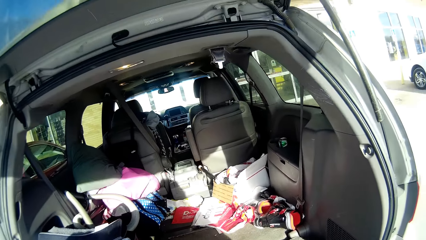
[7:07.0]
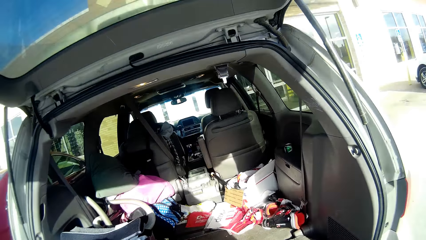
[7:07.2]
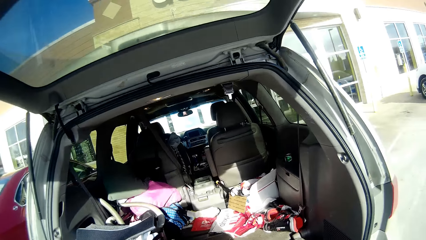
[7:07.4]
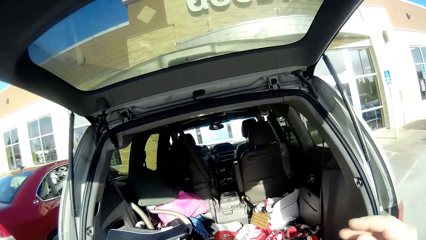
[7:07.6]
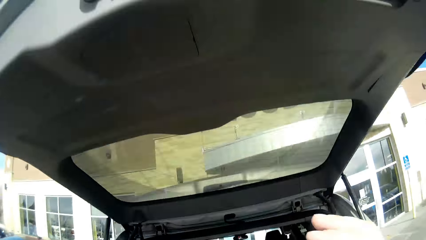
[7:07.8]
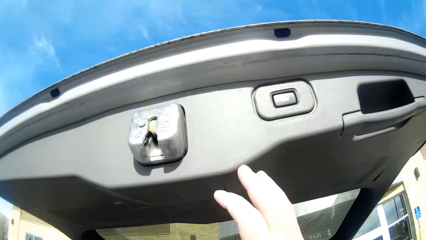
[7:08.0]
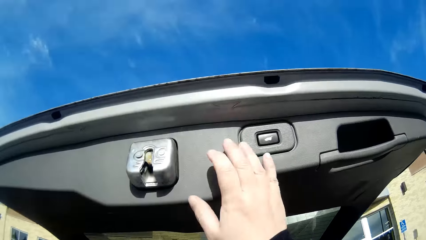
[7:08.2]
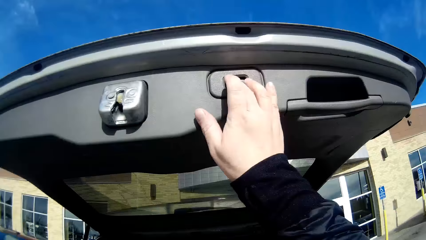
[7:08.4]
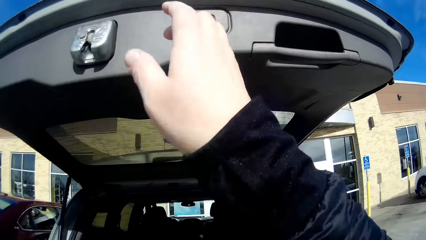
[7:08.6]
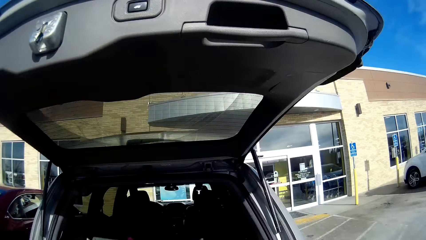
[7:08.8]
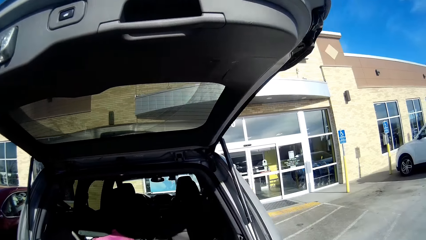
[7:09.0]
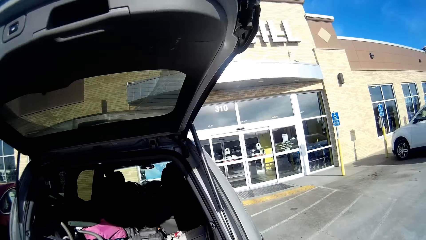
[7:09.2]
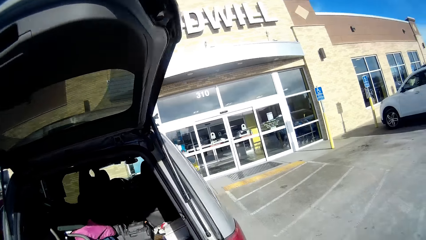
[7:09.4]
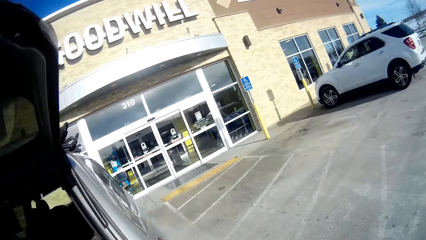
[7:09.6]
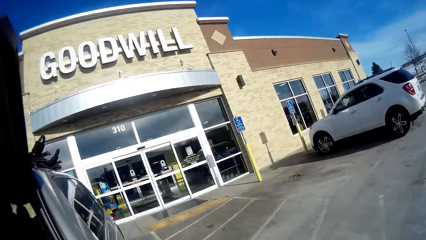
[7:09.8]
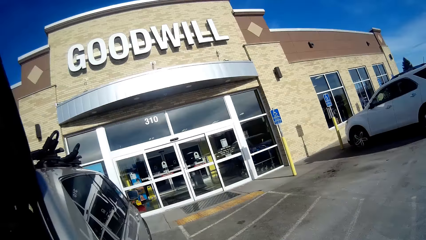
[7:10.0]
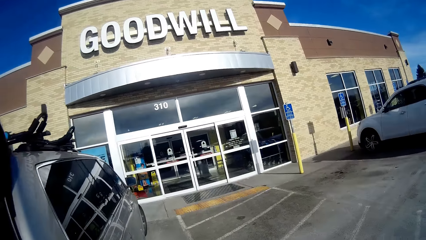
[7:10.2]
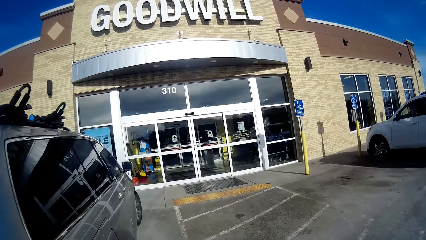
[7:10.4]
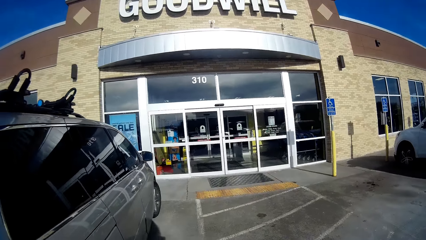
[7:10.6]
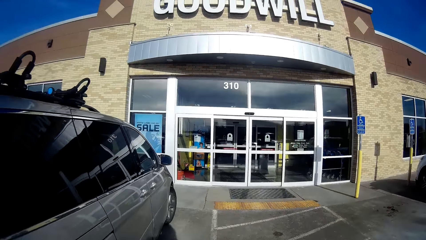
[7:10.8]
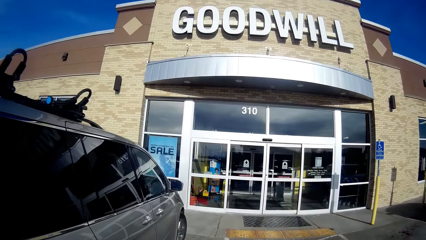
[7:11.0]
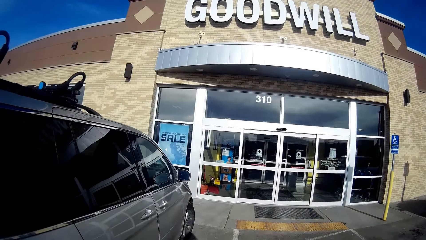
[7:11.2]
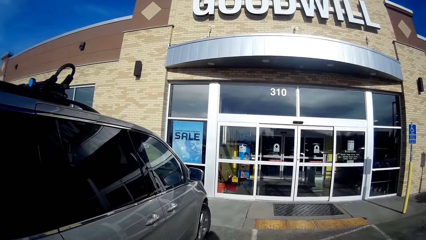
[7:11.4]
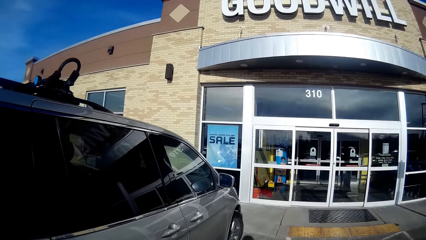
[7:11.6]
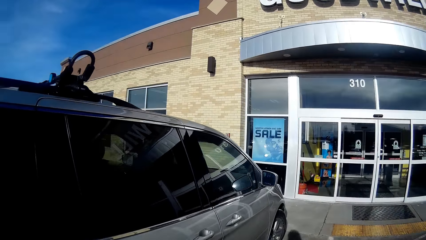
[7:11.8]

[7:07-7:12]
The camera wearer closes the car boot.

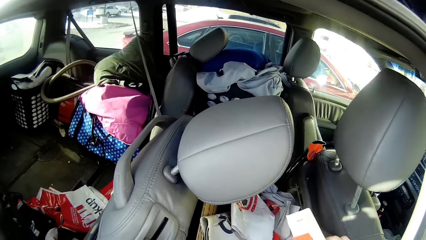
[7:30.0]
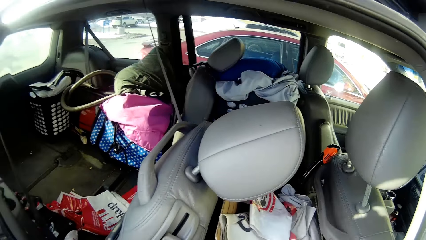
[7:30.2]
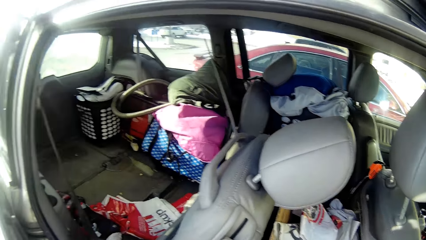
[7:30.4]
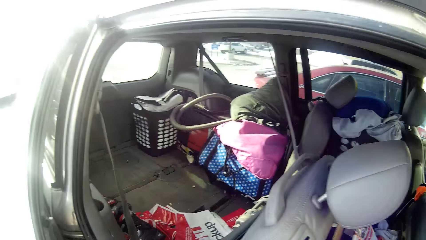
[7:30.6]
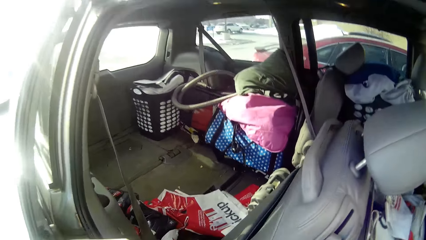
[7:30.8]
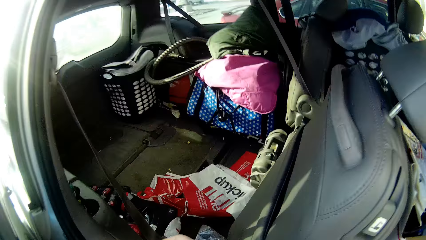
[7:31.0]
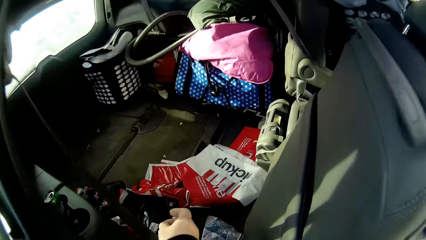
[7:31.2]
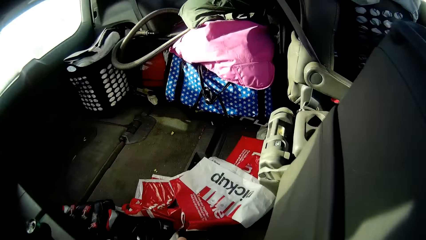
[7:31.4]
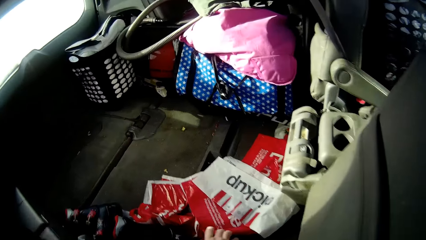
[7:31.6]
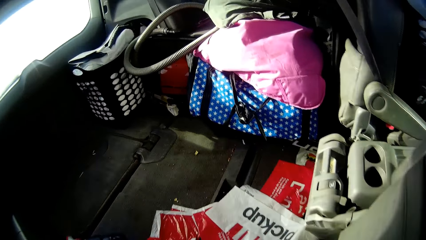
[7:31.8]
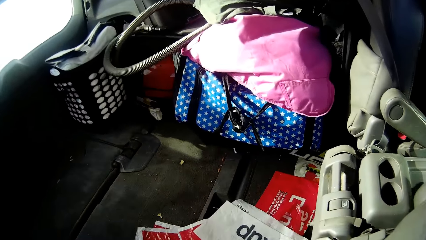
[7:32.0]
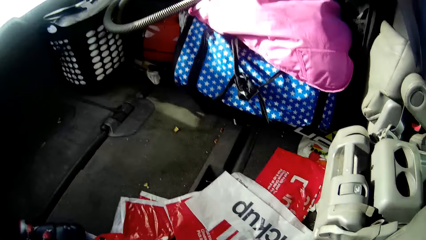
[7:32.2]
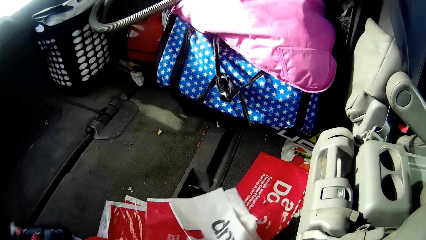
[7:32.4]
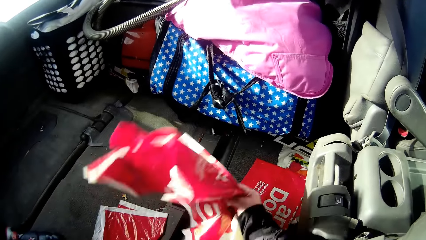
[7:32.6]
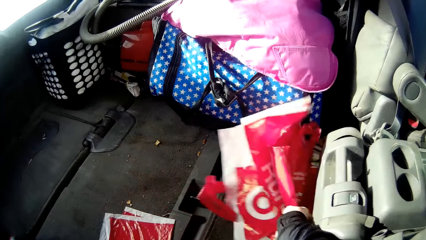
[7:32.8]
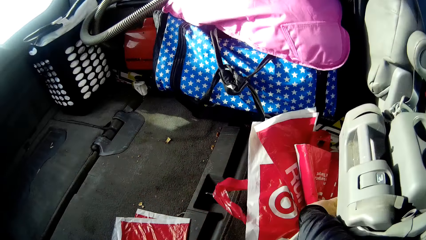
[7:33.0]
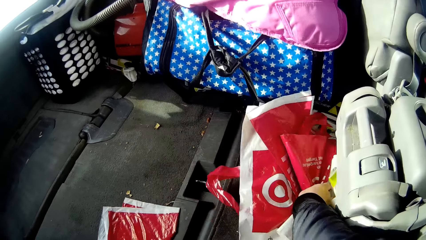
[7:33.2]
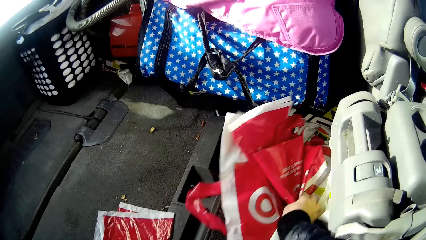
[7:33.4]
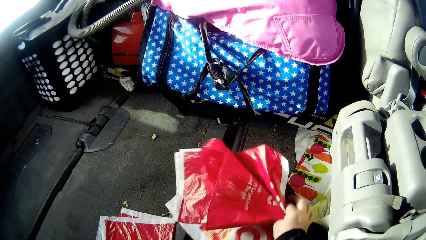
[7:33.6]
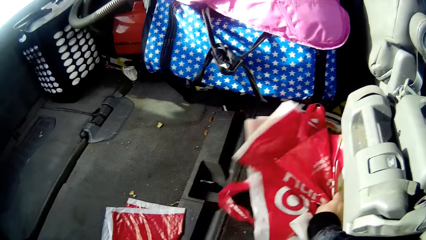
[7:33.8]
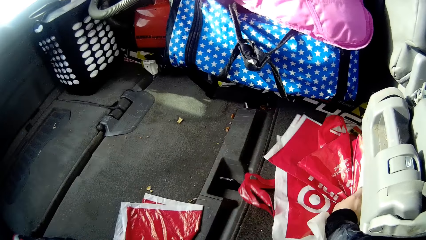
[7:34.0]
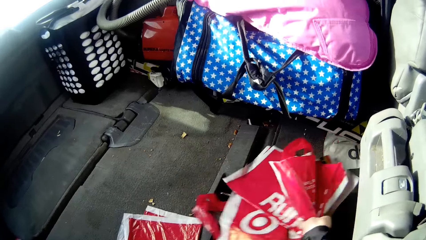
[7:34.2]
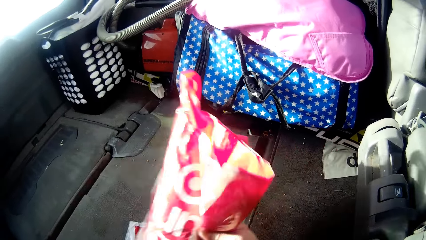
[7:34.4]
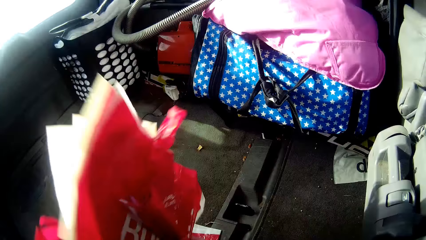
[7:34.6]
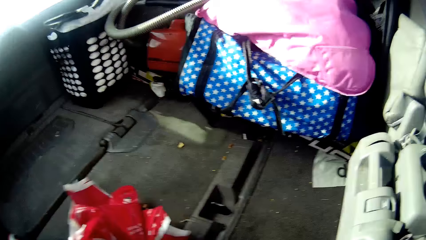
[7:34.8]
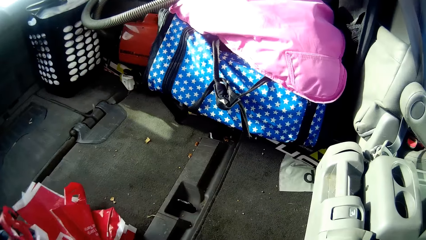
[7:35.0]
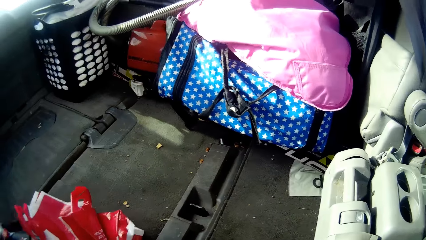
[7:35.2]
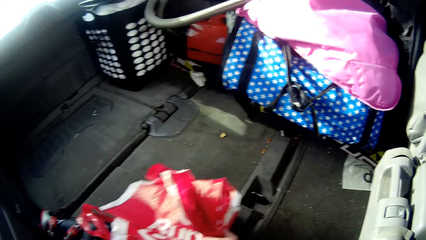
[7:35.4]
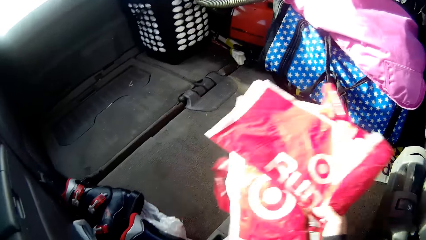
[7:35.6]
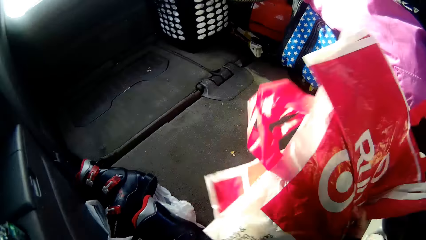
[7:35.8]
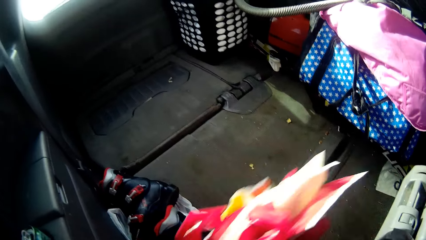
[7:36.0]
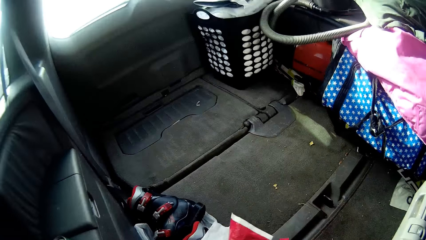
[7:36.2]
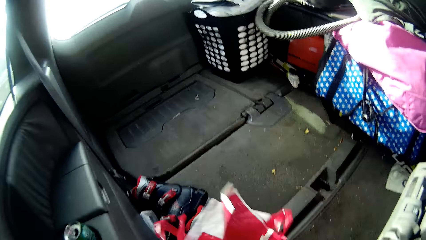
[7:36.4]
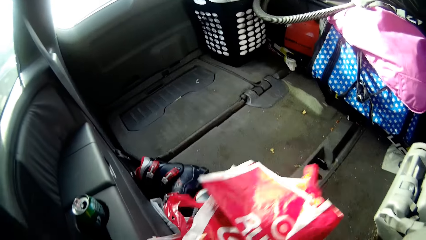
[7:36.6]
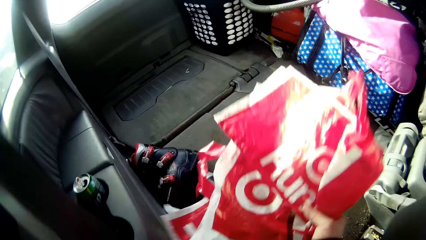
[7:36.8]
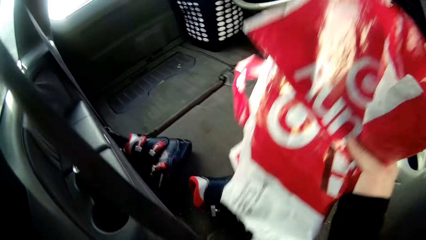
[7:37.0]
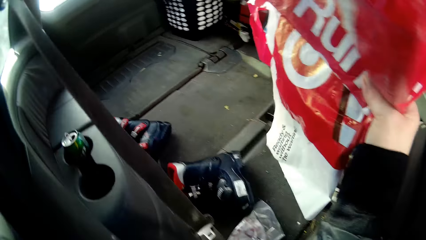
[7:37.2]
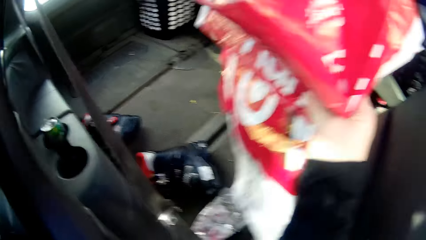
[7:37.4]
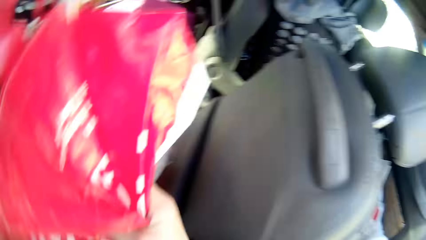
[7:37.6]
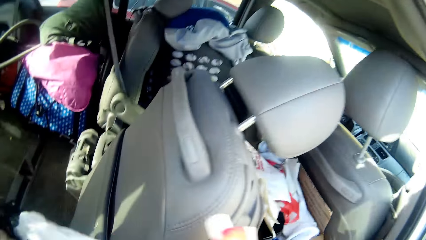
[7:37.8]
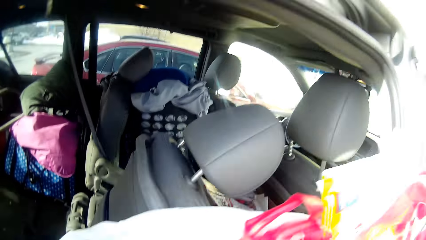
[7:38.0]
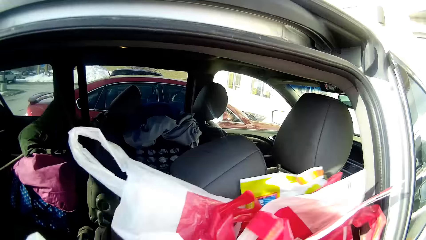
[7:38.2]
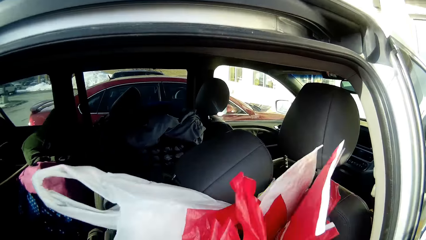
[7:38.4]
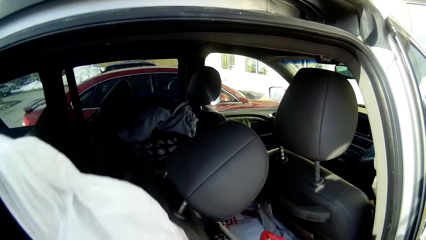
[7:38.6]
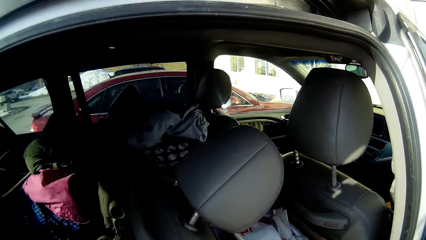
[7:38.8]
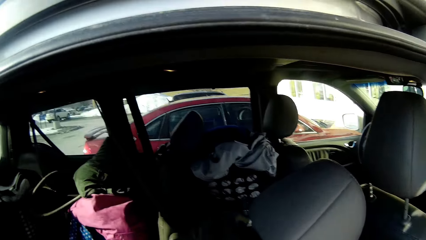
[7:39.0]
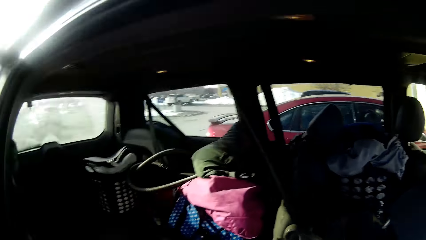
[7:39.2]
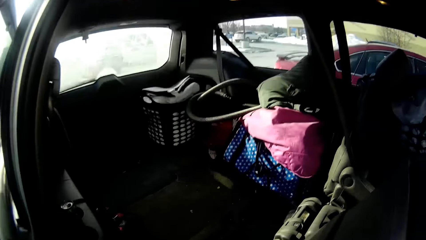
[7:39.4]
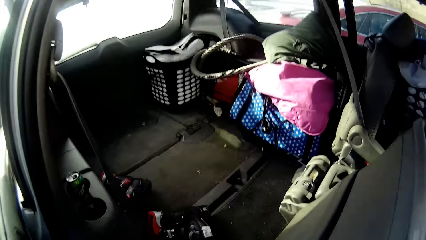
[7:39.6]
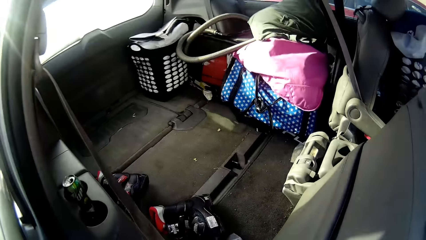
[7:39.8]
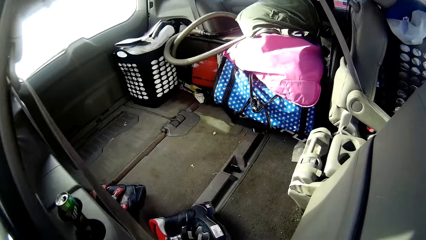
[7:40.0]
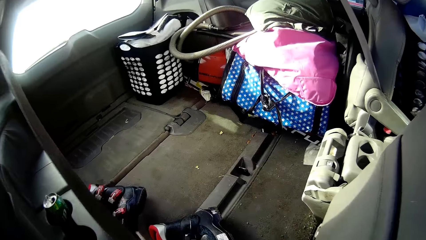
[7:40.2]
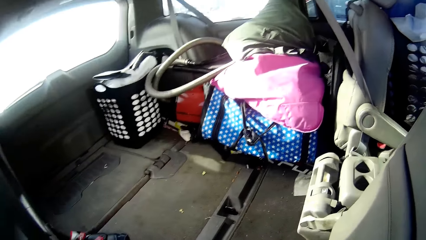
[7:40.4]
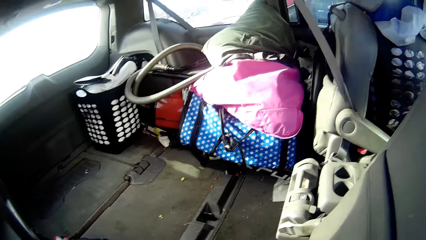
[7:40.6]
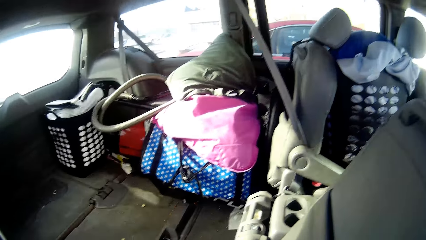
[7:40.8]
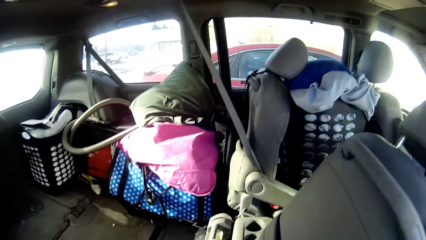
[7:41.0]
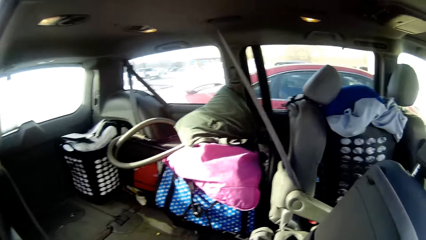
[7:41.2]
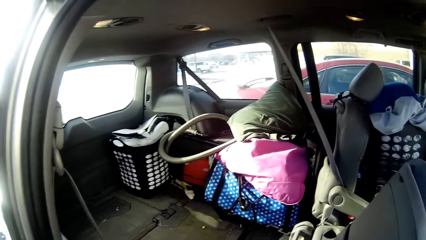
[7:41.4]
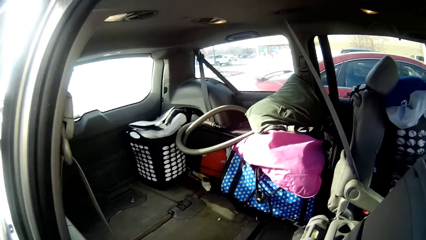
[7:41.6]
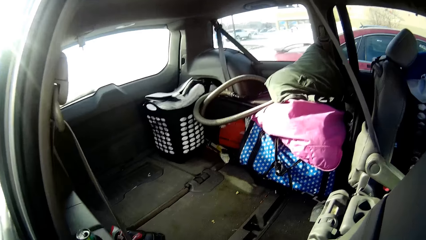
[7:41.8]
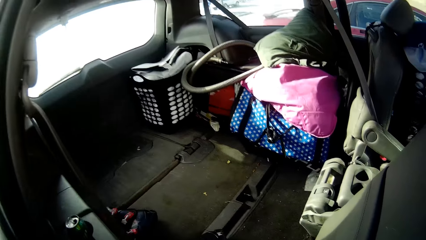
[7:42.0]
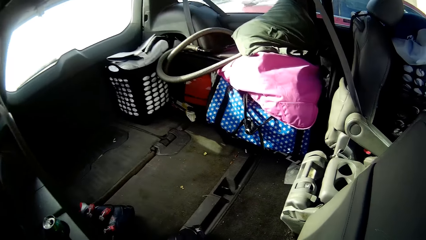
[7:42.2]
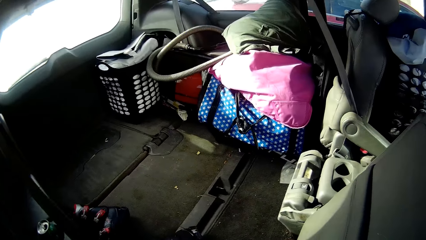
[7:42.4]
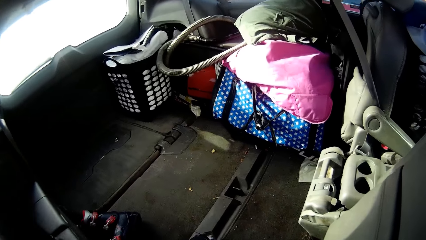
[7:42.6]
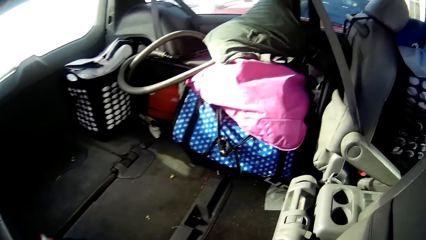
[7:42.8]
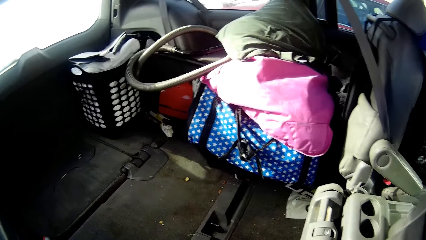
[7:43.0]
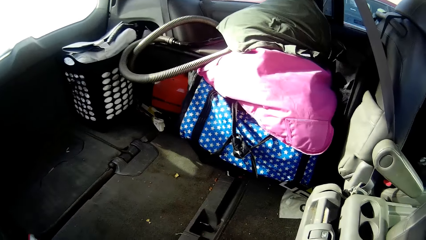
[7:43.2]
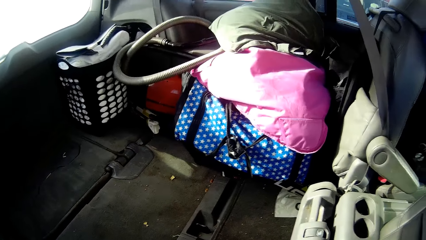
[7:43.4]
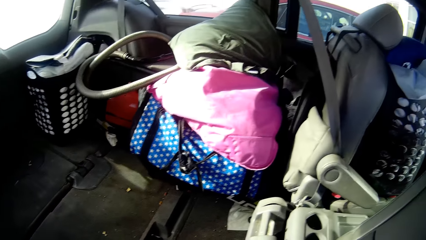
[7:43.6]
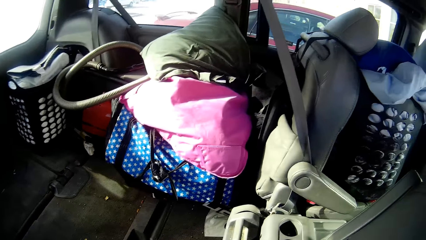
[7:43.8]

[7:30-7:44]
The camera wearer takes out the papers in the box. They pick some paper bags from the boot.
